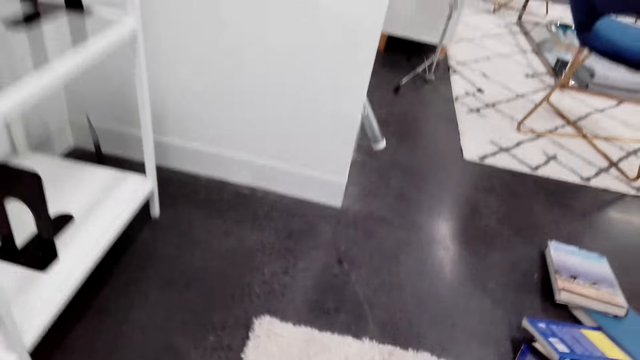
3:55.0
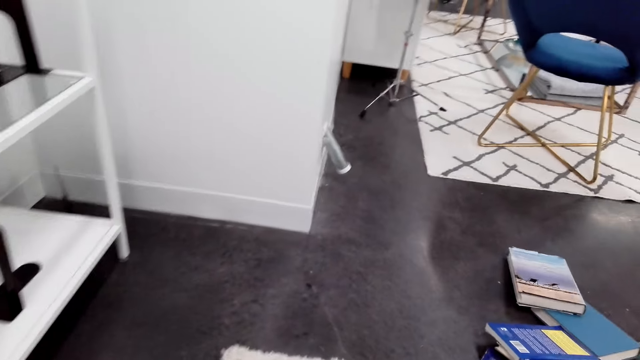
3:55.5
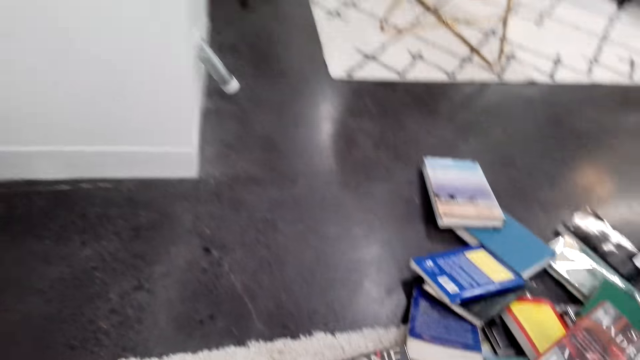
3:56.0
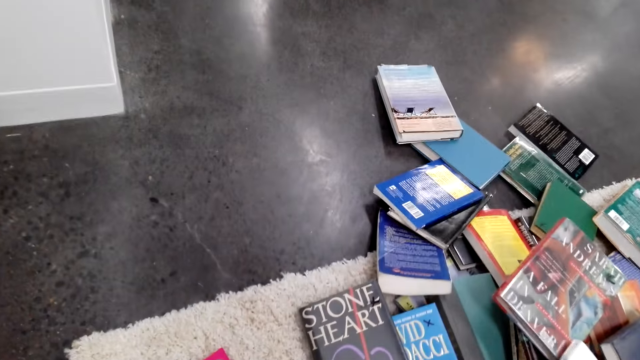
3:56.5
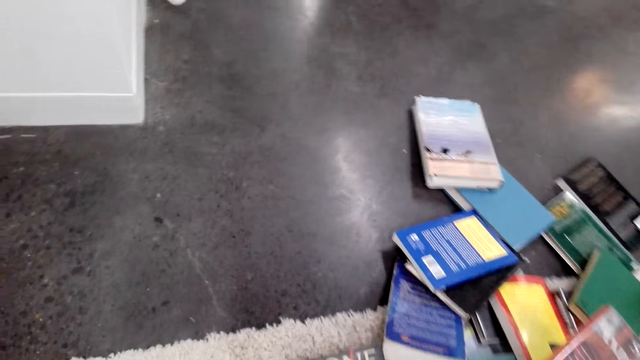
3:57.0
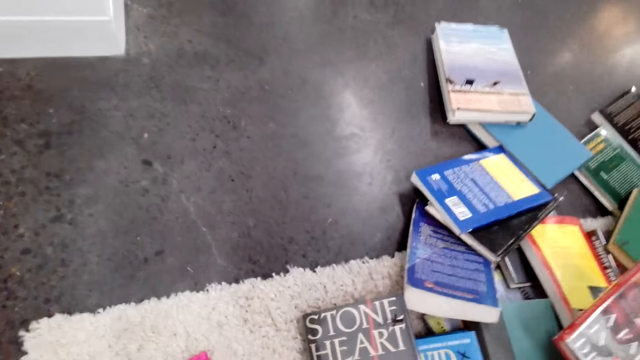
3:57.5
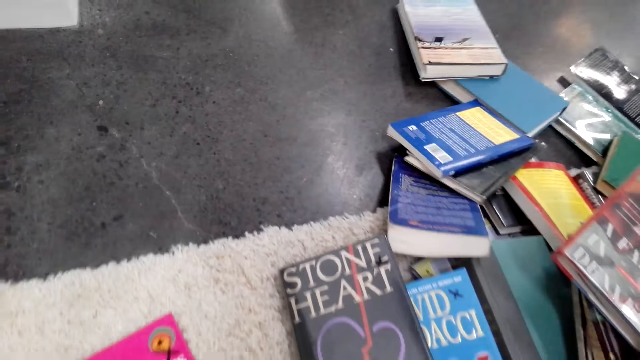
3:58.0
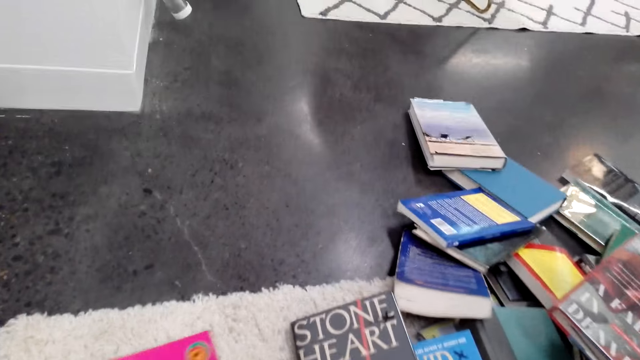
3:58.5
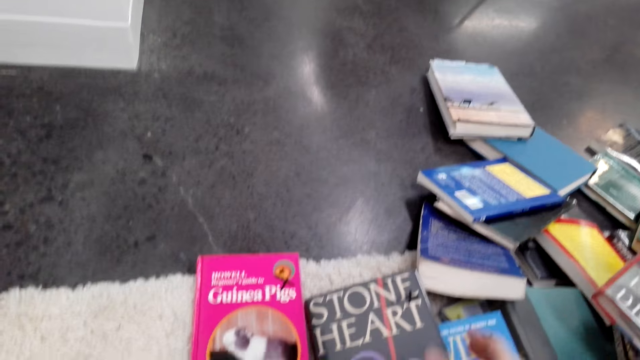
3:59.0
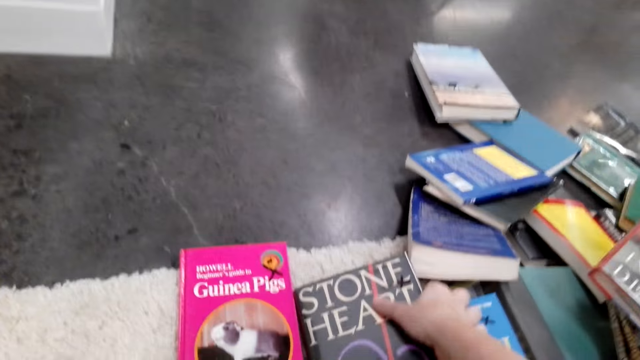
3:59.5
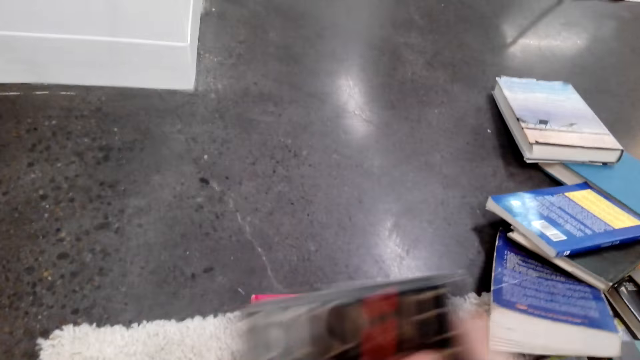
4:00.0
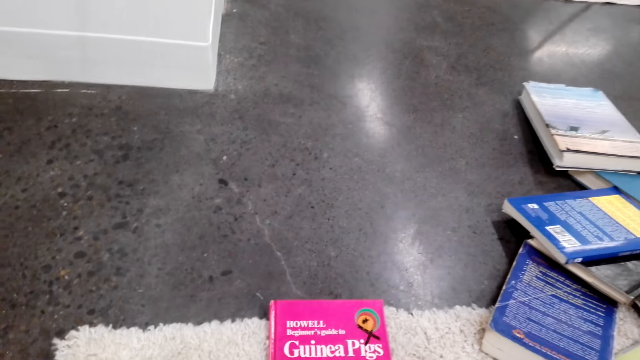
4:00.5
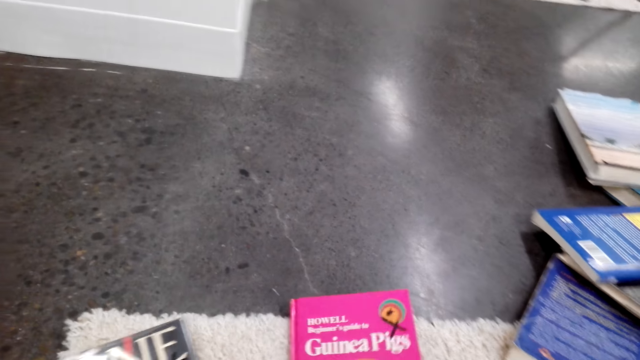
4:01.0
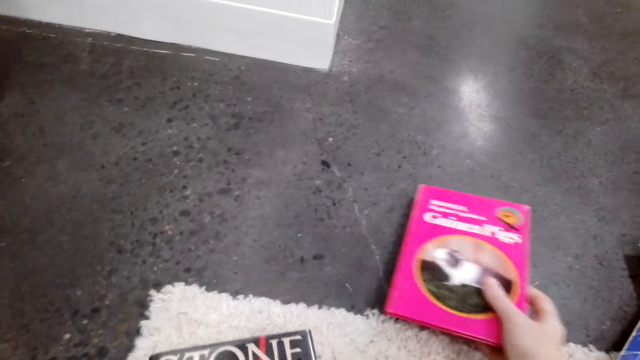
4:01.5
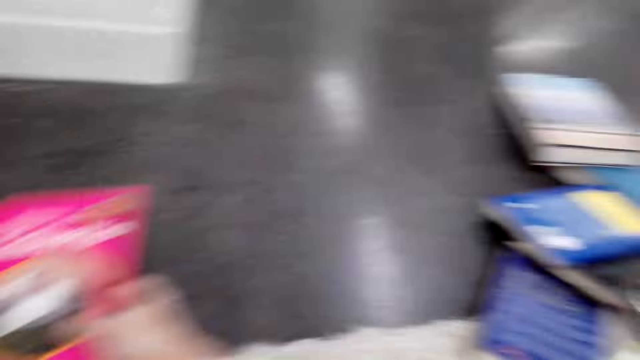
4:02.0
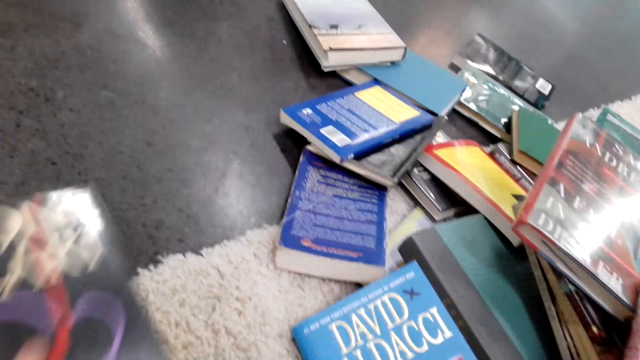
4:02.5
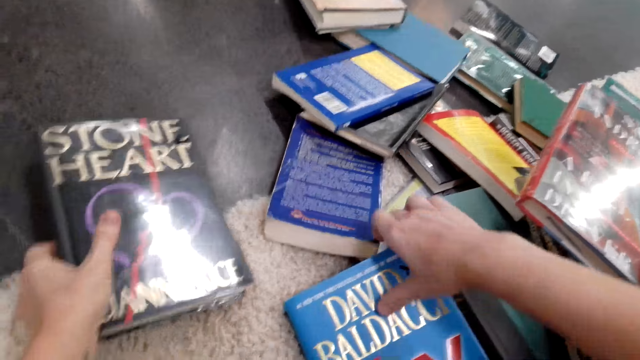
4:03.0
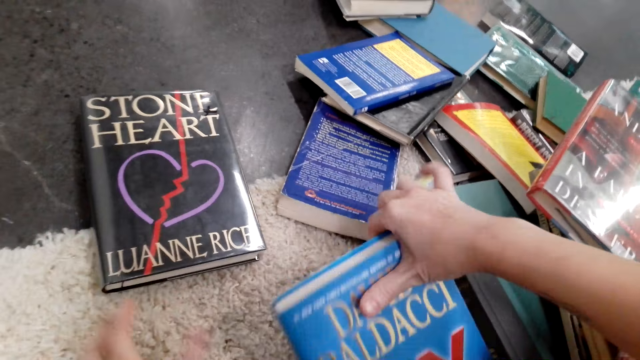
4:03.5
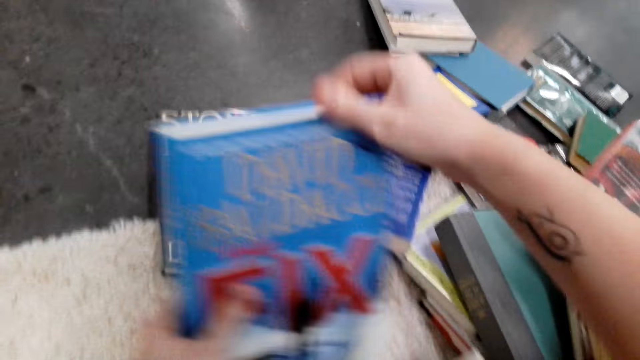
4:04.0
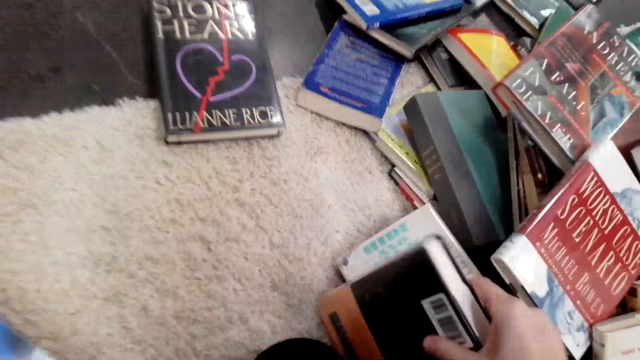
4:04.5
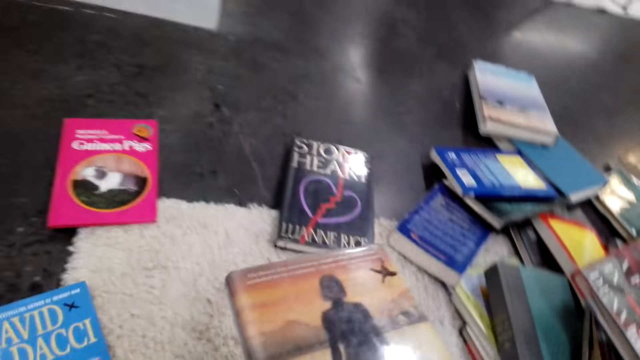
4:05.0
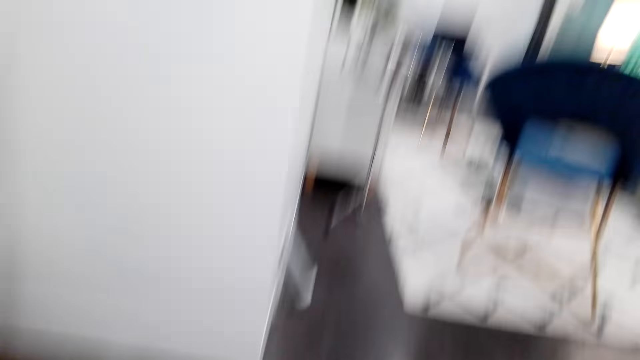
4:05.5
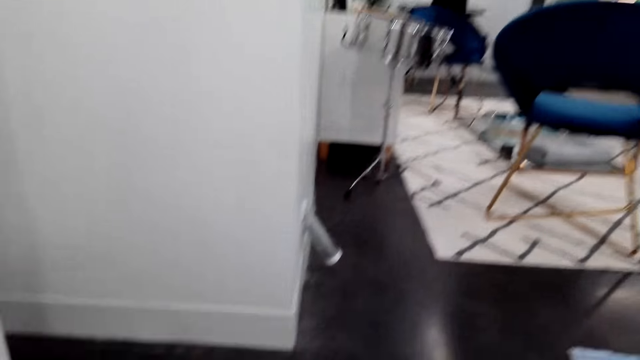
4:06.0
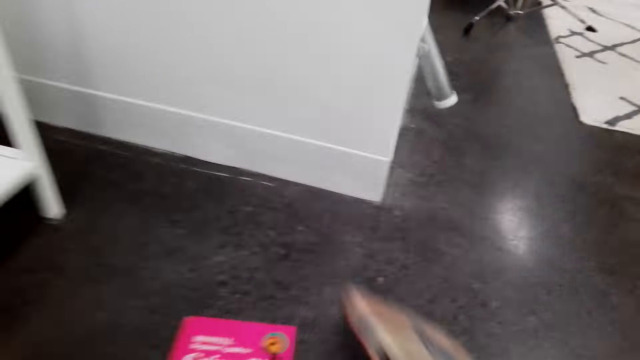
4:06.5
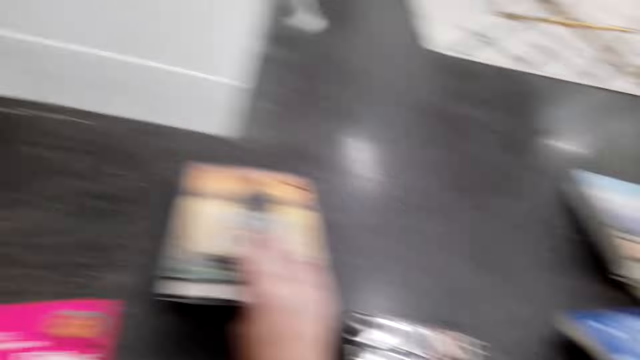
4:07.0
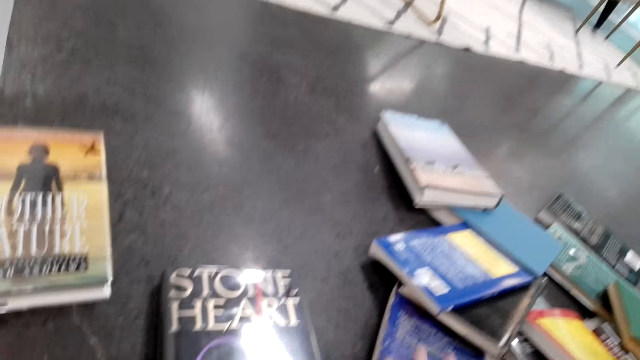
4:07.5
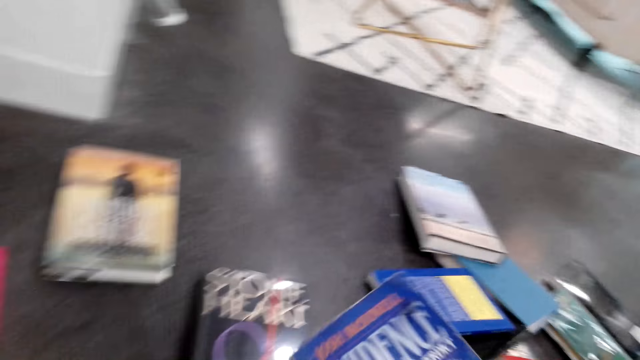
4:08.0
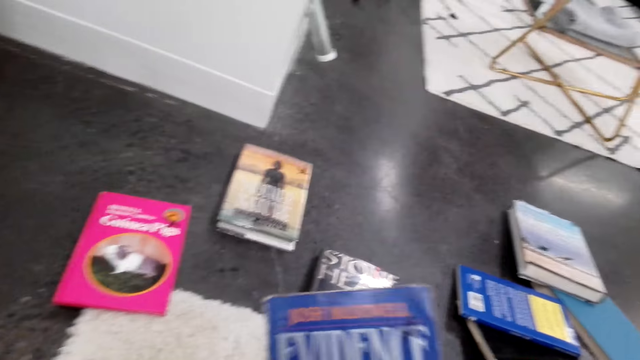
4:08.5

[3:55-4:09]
The camera wearer puts the book on the floor. They move around. They move the book on the floor. They pick up the book on the floor. They move the pink book on the floor. They pick up the book on the floor. They put the book on the floor. They pick up the book with the other hand. They pick up the book on the floor. They look around. They put the book on the floor. They pick up the book on the floor.

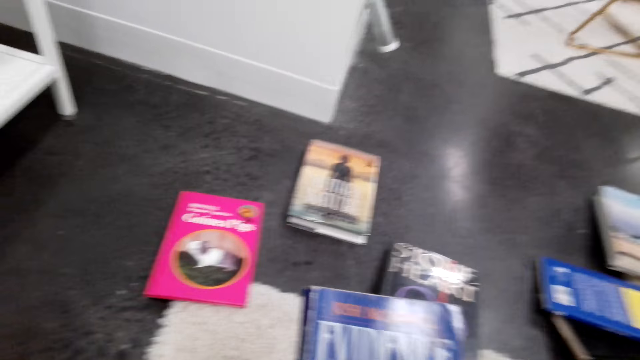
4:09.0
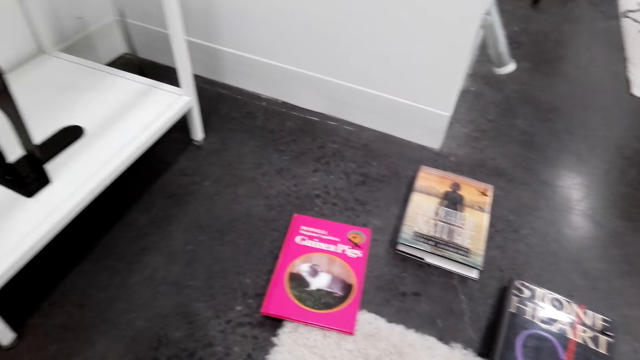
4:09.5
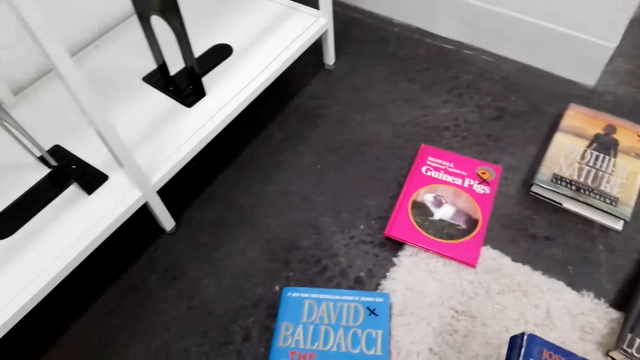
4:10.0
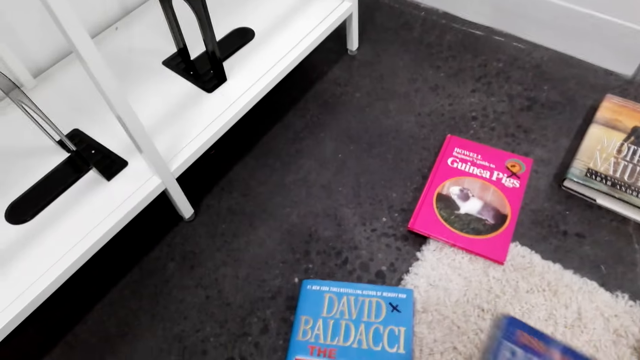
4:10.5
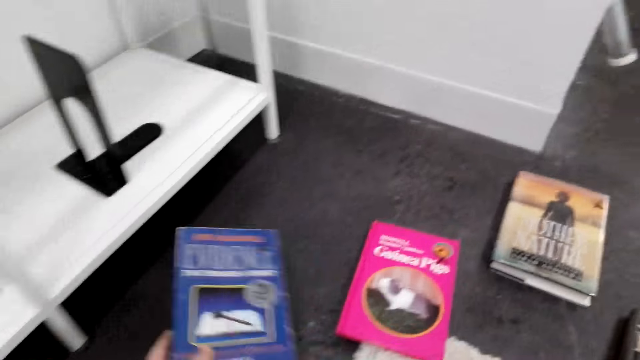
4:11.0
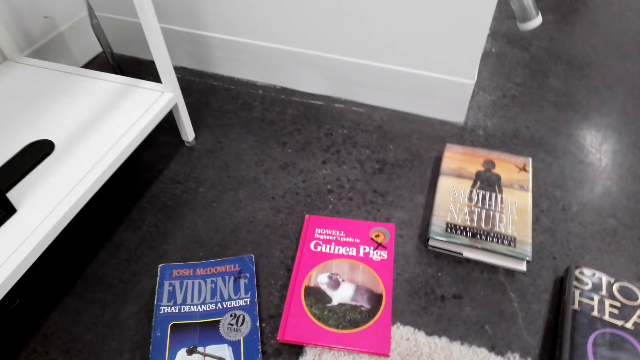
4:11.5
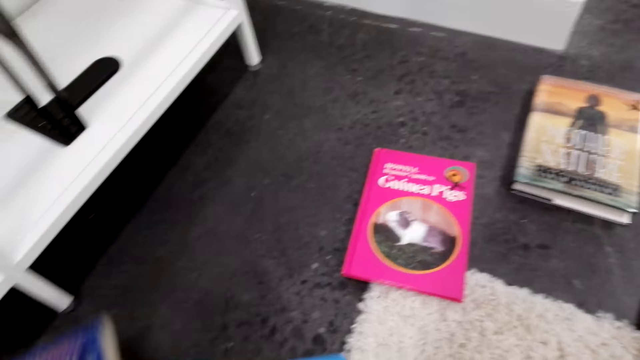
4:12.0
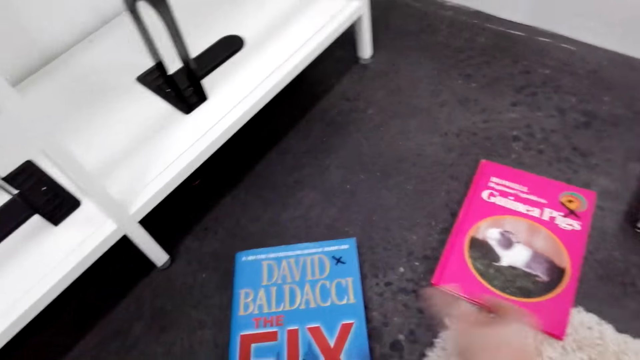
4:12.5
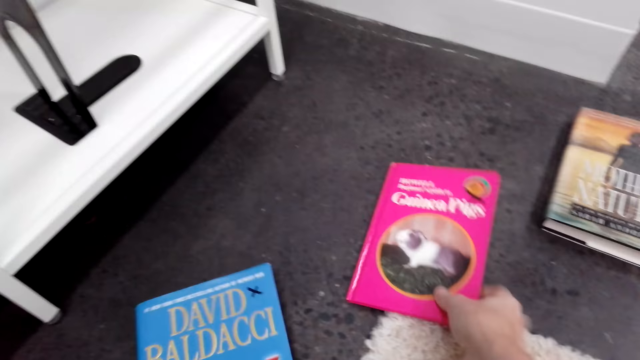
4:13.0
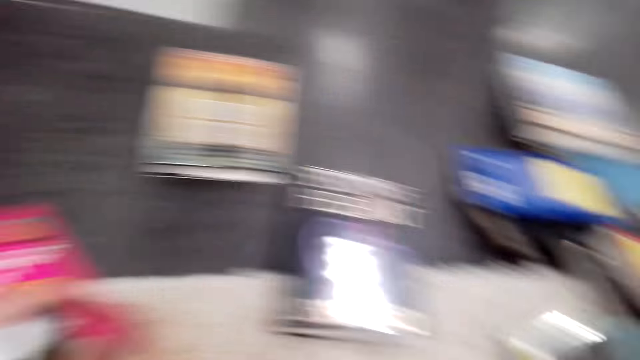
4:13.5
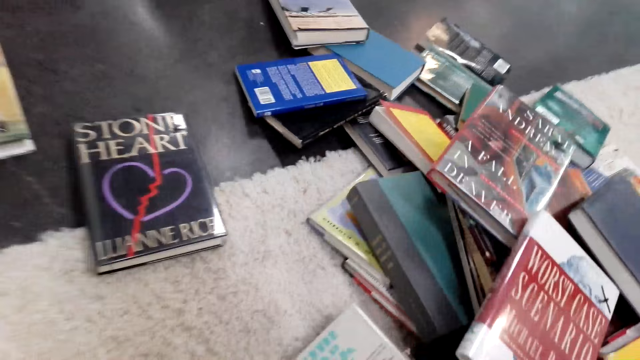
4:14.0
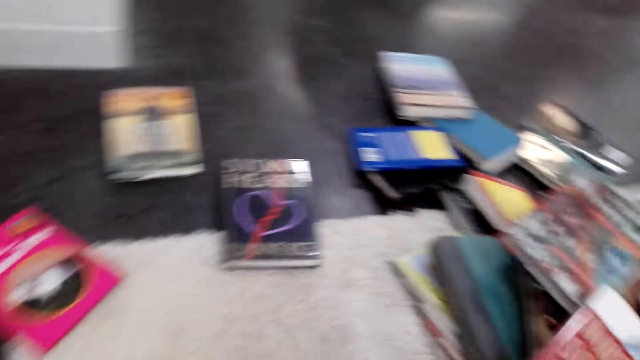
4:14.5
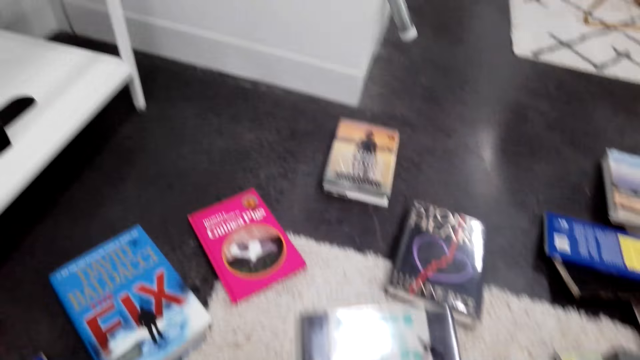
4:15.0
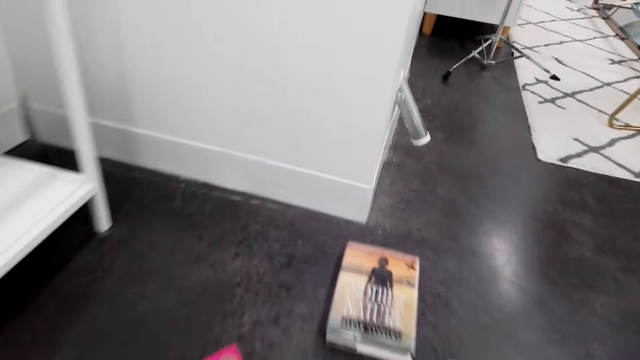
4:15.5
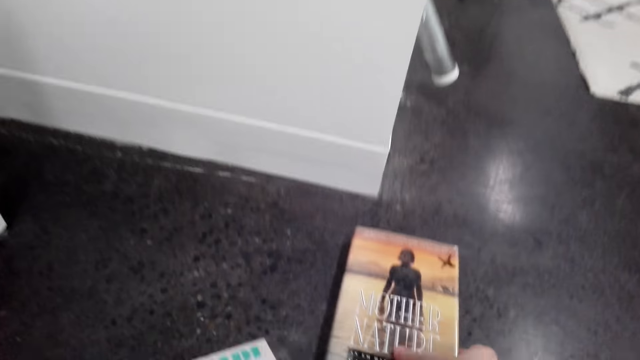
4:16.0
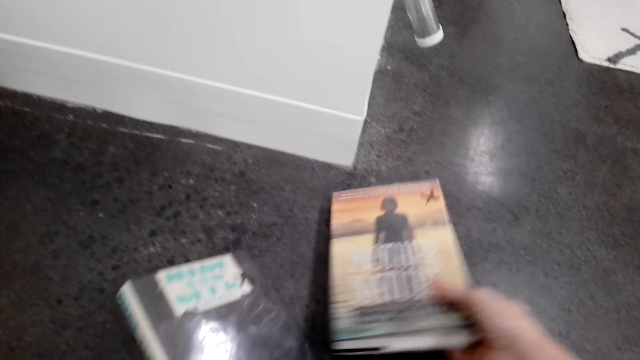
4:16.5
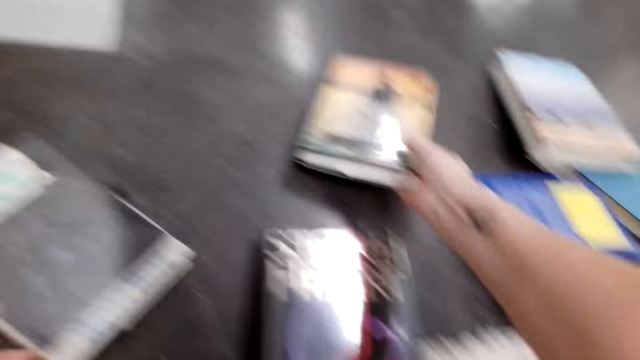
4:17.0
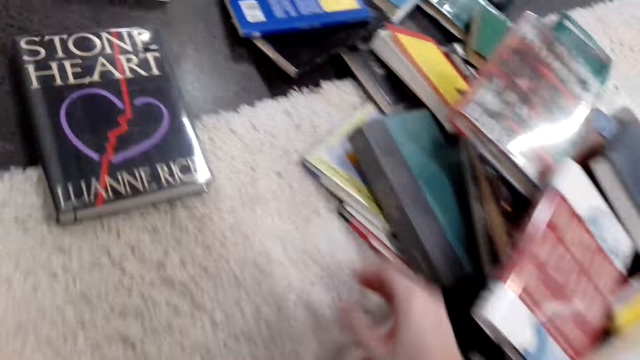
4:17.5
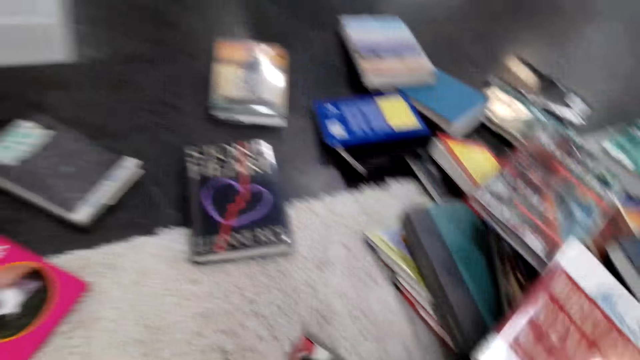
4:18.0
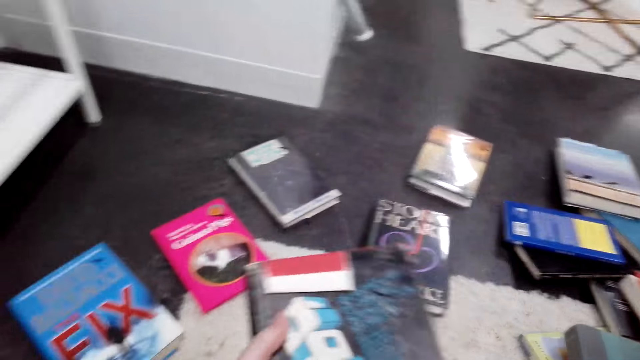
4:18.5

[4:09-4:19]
The camera wearer looks at the book. They move the book around. They put the book on the floor. They move the books on the floor. They pick up the book on the floor. They look around. They look at the book. They move forward. They move the books on the floor. They put the book on the floor. They pick up the book on the floor.
